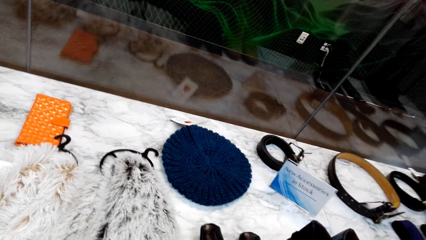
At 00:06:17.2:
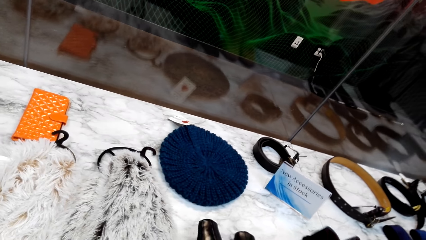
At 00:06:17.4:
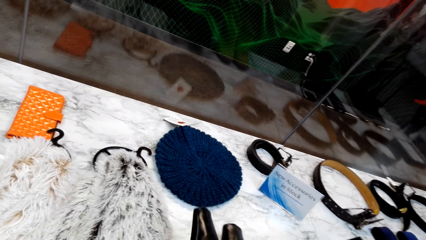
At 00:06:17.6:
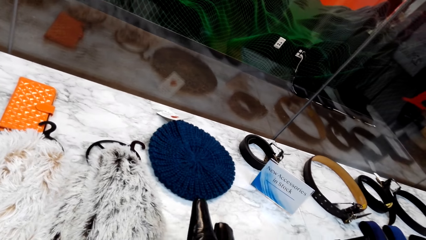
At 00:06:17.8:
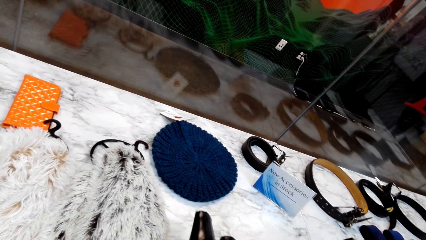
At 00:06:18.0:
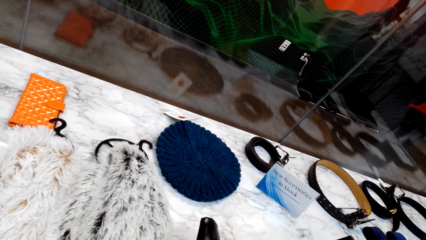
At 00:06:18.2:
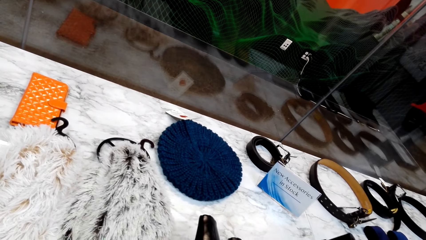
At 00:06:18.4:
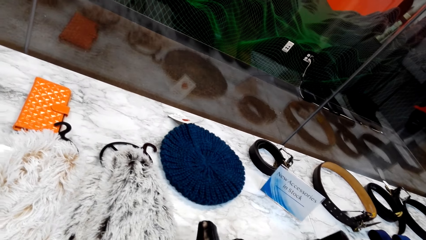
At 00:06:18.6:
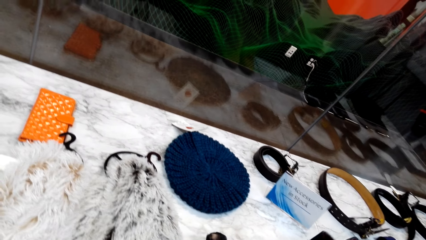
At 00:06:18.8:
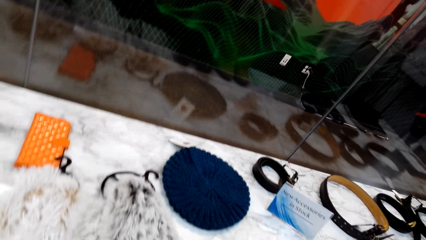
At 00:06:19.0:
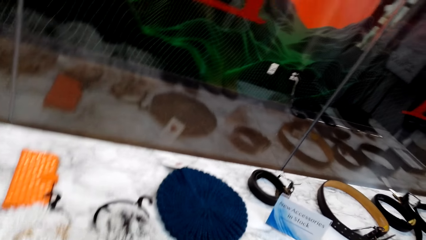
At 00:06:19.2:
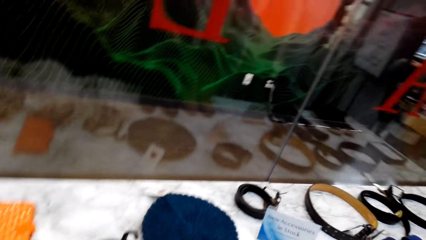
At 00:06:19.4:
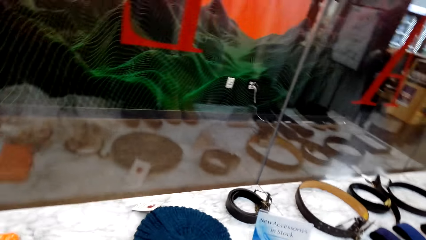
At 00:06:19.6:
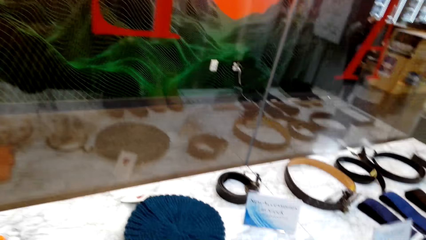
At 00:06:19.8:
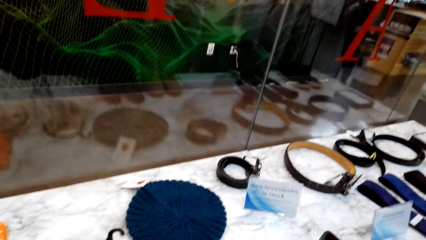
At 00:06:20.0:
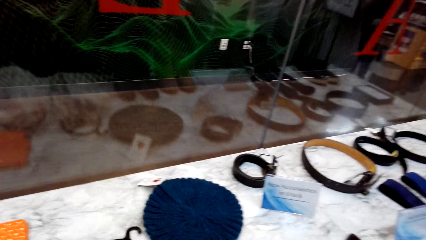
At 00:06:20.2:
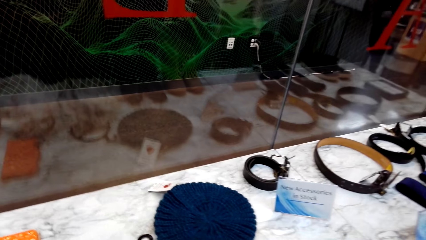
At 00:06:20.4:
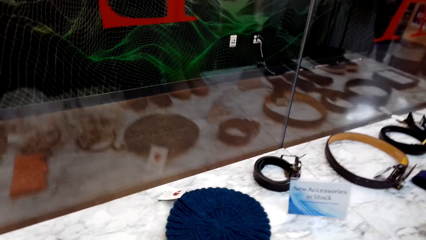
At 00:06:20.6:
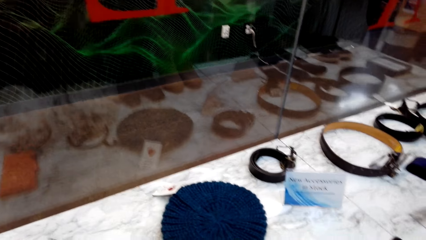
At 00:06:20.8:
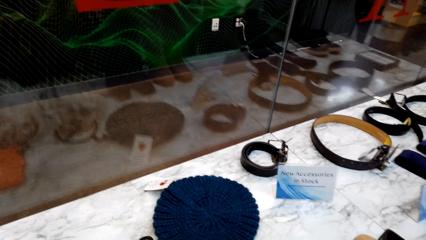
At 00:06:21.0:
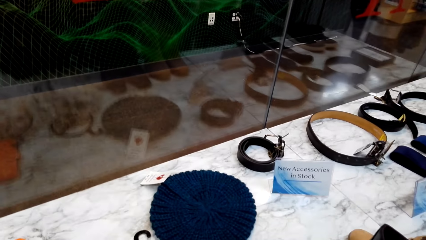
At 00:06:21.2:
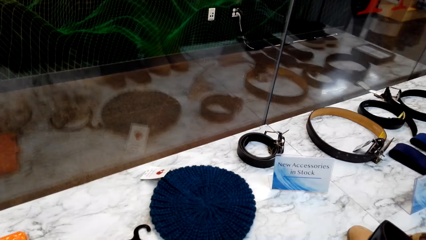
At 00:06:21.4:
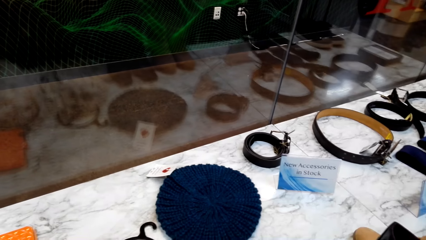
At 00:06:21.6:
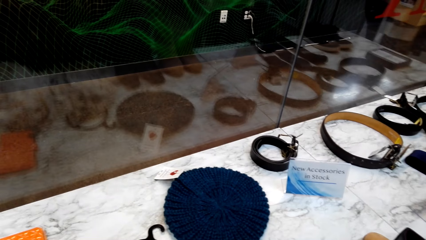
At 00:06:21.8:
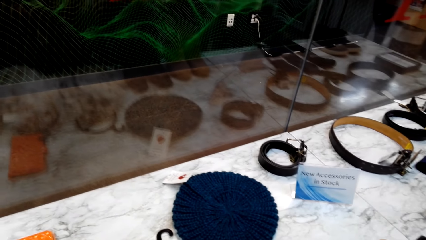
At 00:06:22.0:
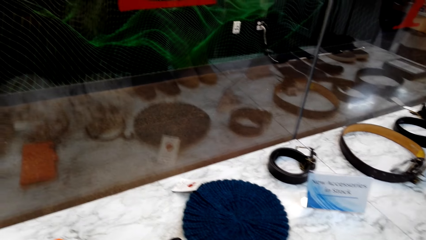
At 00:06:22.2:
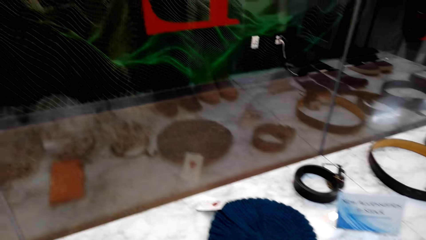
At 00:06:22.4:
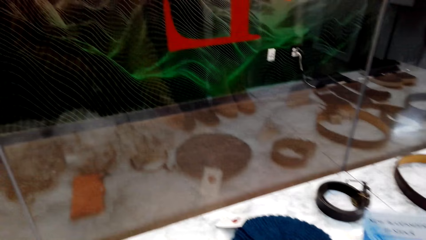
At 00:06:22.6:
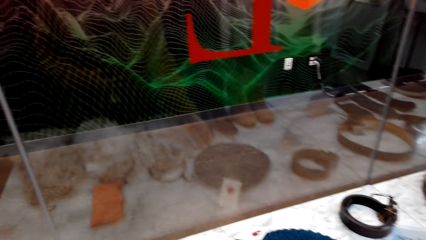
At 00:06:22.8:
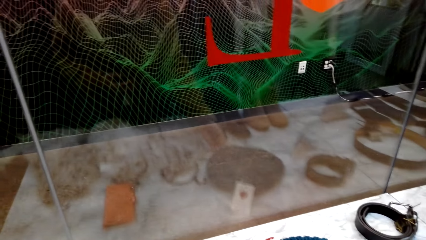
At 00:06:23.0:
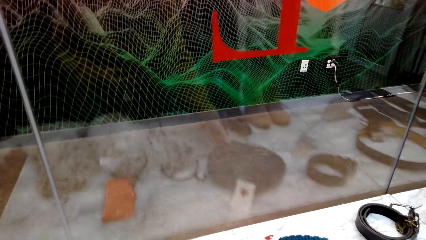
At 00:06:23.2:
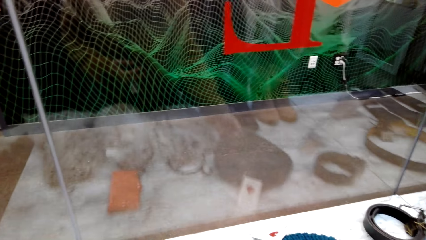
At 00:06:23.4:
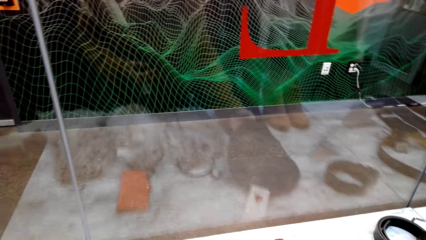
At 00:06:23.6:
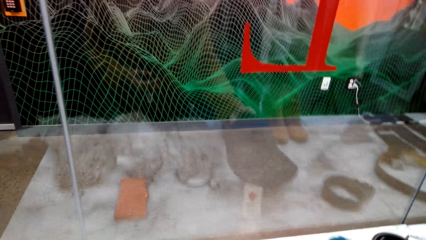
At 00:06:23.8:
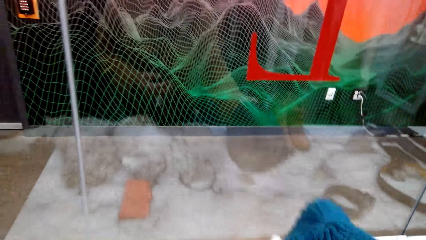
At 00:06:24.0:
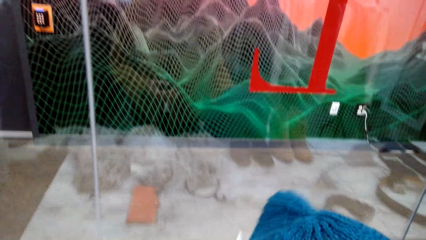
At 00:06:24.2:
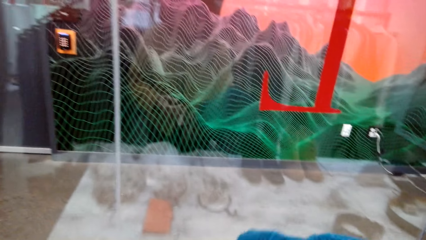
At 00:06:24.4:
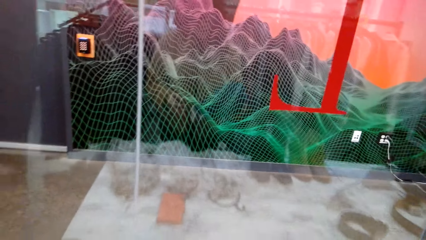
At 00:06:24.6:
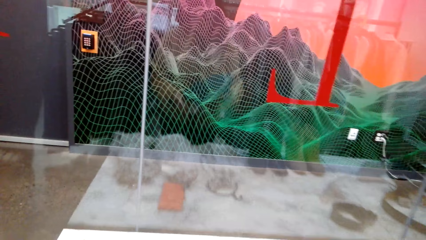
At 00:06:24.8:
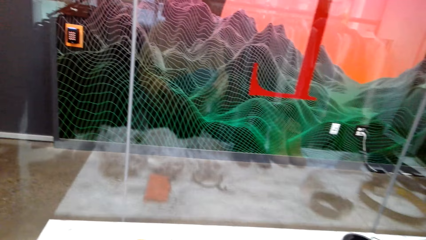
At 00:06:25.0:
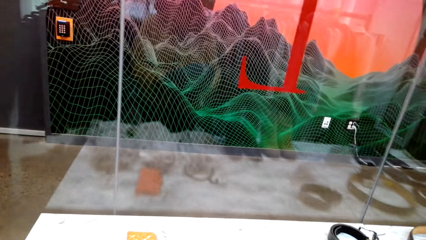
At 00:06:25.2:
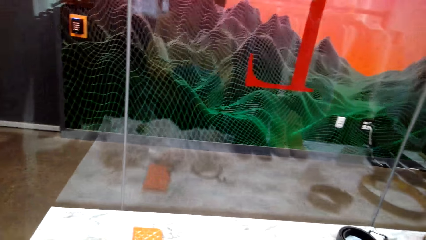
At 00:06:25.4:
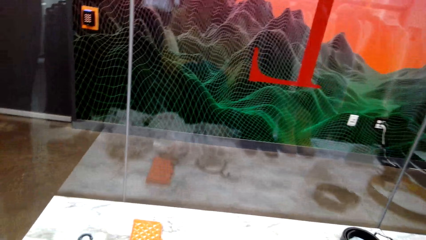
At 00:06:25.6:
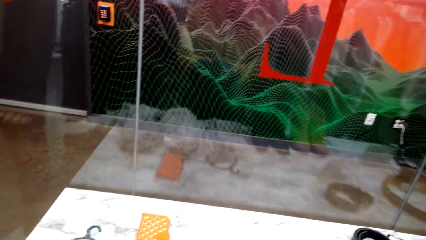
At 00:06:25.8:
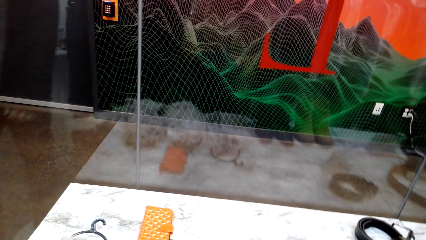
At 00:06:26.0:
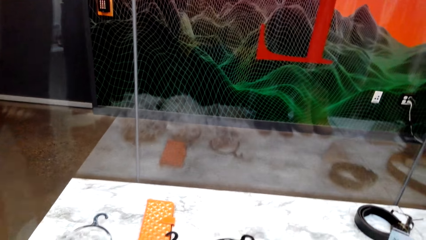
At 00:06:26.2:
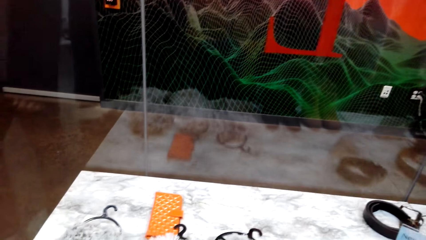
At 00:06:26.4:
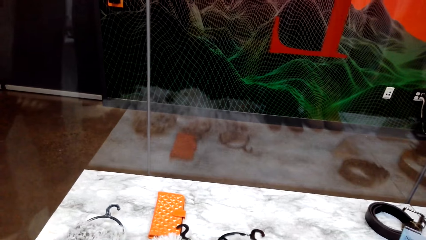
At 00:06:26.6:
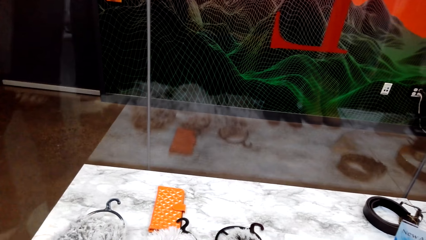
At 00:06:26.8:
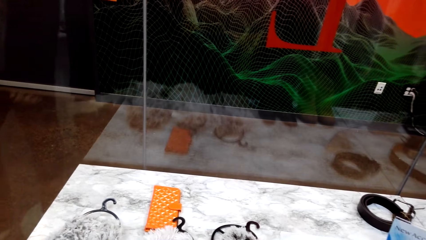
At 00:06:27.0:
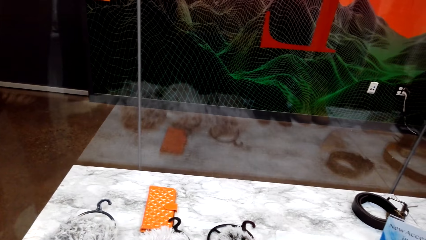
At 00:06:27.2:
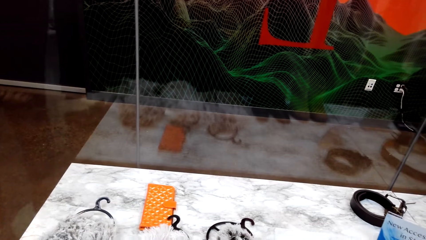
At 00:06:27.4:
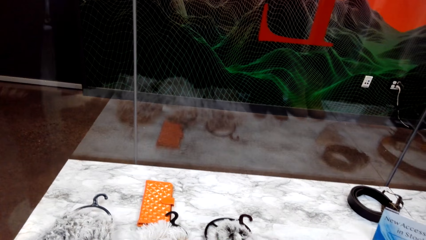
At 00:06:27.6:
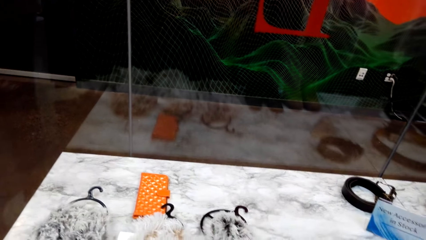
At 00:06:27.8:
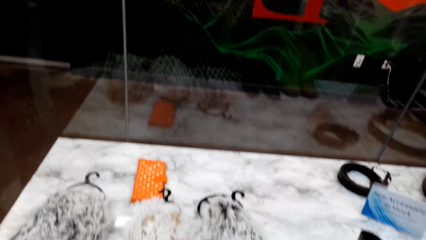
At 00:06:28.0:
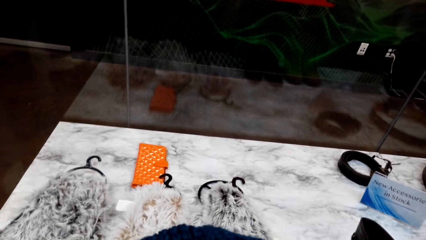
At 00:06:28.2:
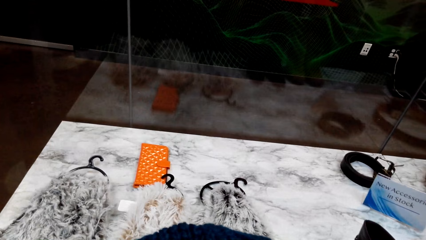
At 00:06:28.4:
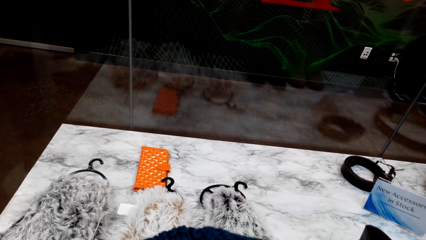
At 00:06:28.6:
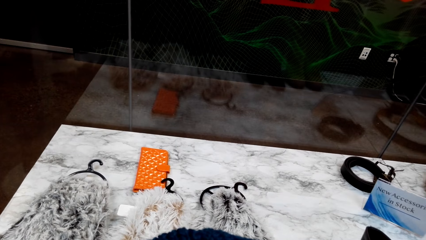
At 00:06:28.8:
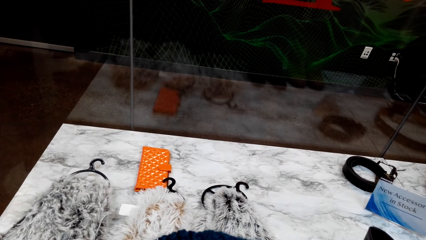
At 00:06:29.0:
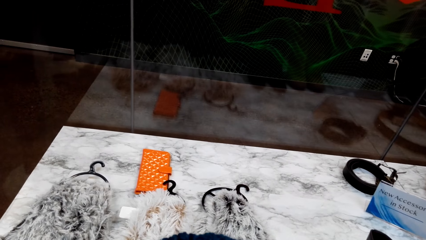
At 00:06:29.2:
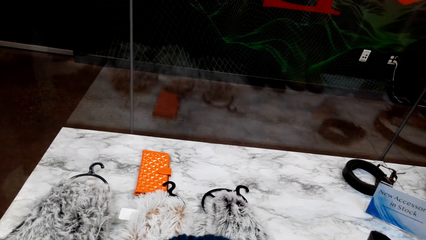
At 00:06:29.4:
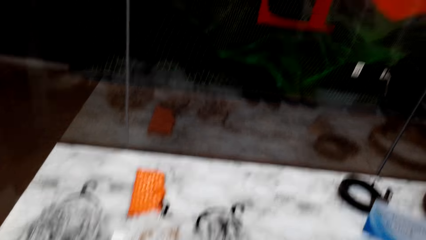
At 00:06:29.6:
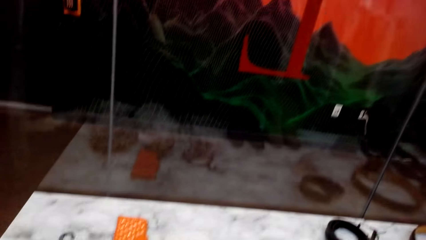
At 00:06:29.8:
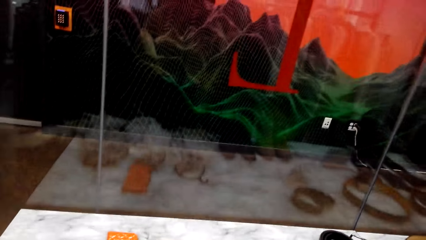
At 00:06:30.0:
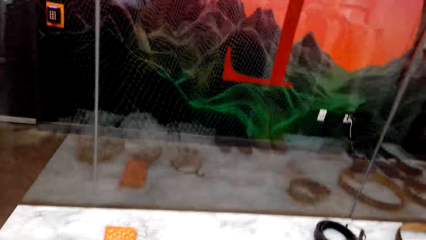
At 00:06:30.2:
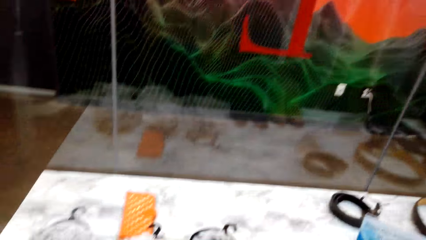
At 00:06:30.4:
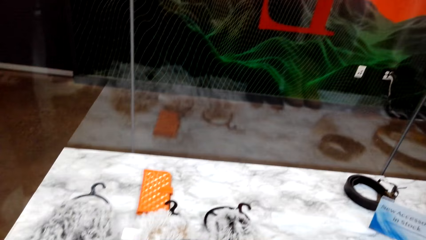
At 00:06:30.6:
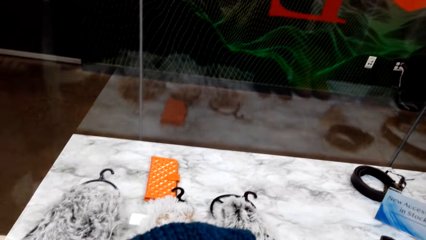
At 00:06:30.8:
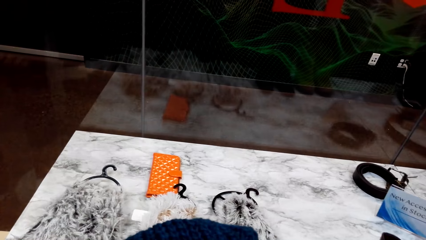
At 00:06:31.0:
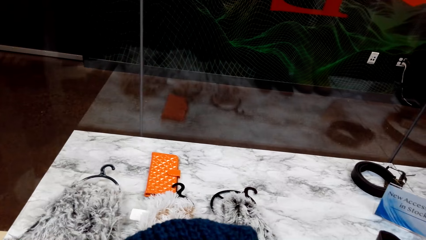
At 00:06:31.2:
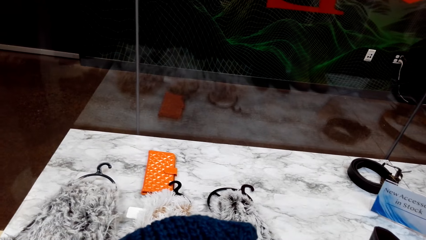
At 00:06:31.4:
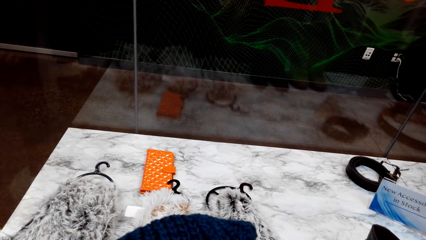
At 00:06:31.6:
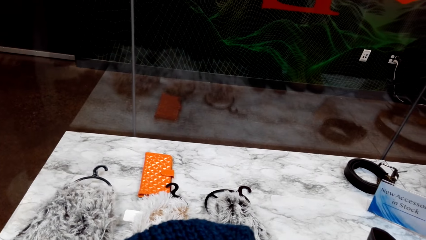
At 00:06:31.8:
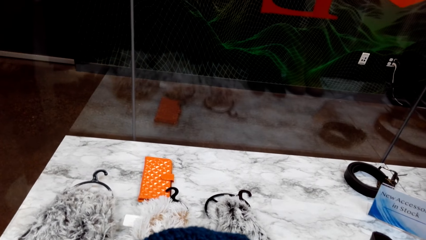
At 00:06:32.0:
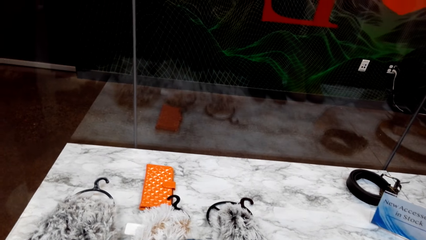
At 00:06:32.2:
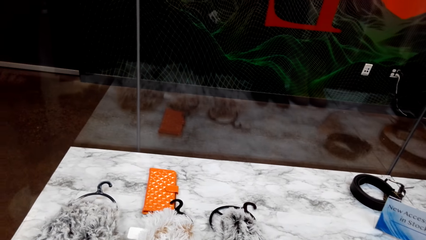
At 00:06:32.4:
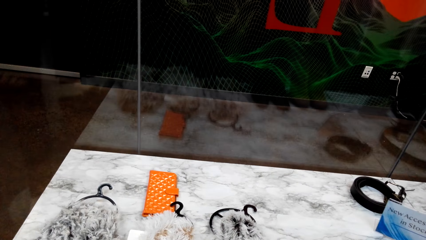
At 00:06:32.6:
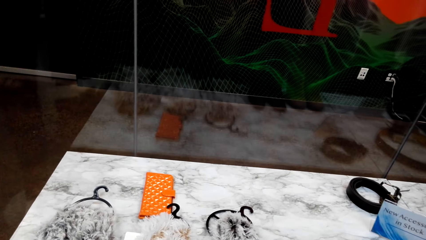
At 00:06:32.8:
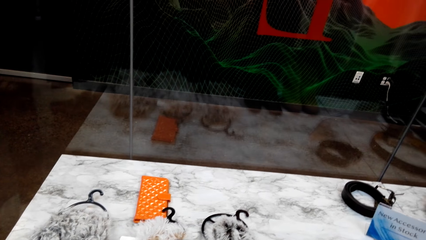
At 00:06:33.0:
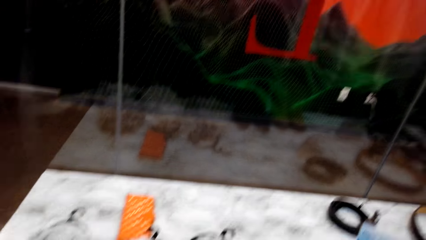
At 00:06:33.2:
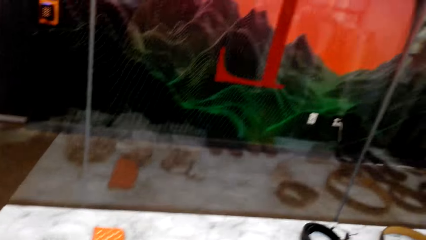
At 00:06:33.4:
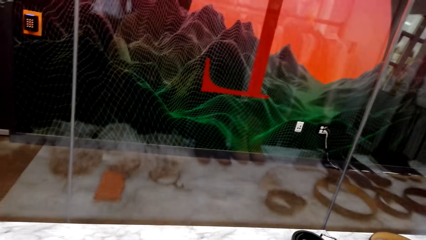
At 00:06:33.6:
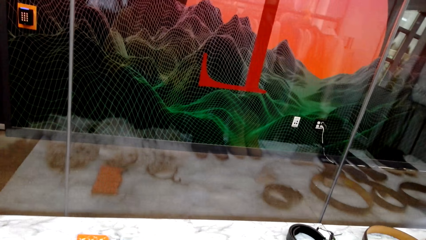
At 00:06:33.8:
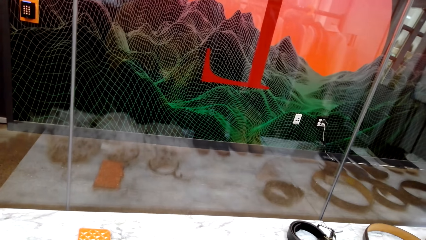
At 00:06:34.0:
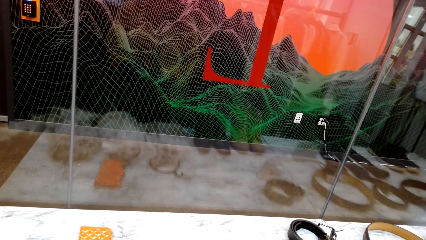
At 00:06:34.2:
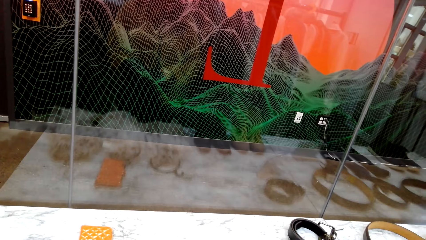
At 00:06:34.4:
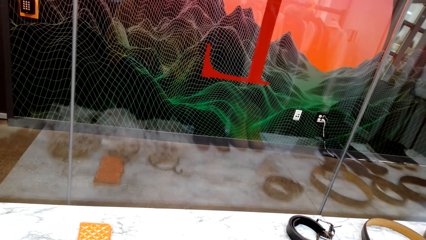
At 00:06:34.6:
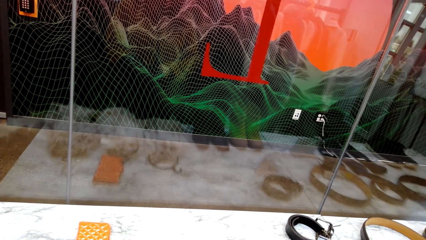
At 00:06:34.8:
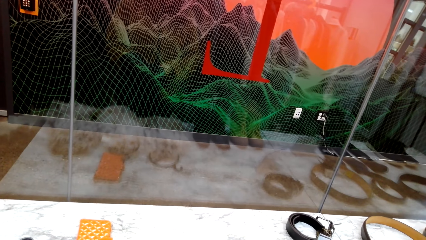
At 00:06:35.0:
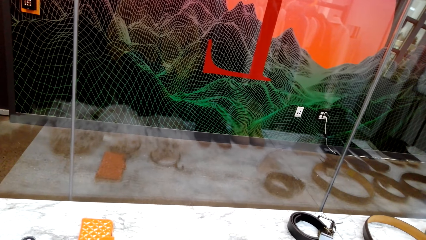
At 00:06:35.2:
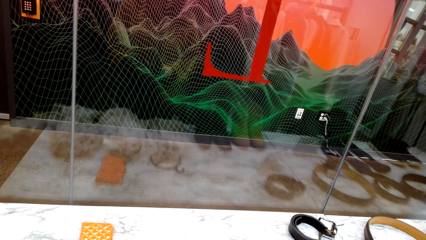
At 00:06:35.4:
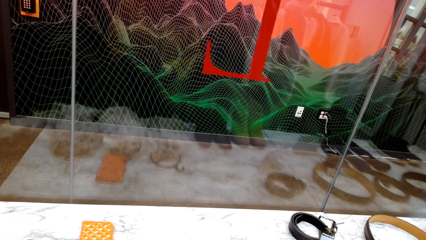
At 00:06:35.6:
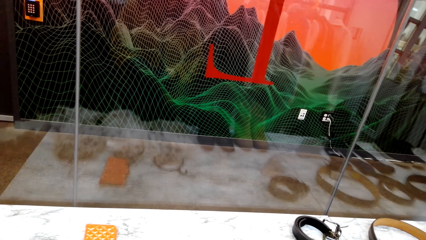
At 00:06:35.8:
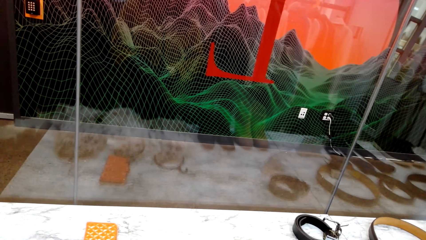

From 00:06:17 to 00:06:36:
The camera wearer stares at the table. They inspect the hat. They hold the fabric. They talk to a man.
